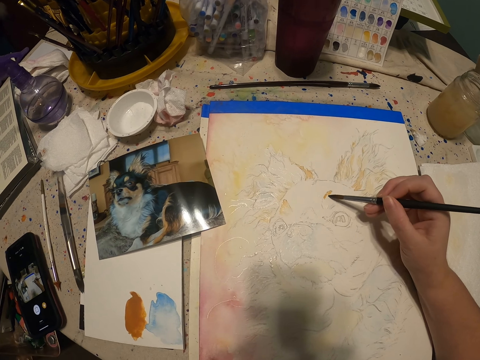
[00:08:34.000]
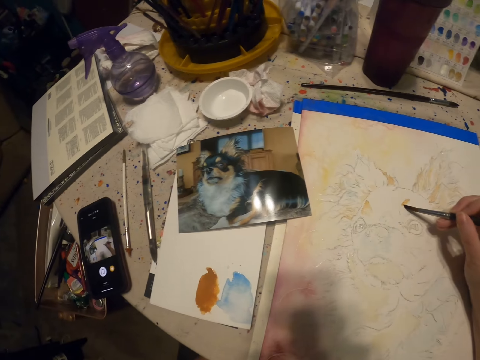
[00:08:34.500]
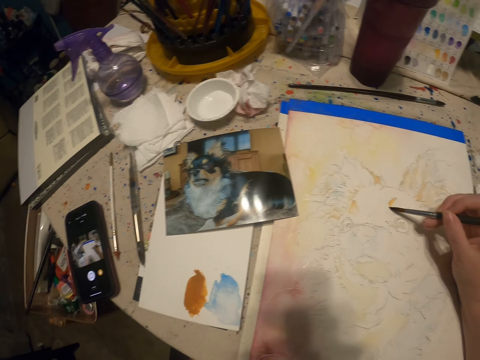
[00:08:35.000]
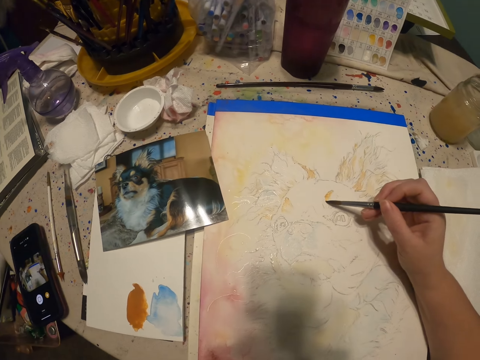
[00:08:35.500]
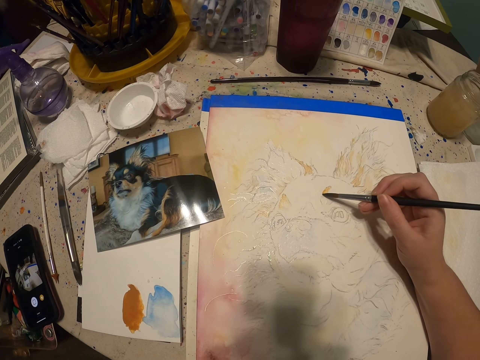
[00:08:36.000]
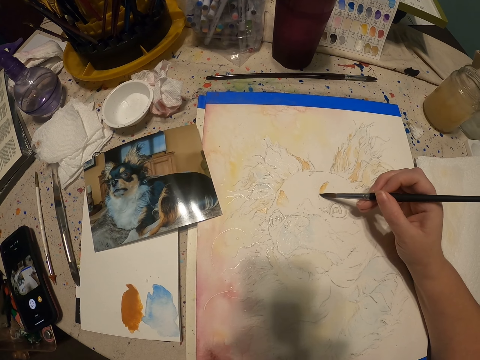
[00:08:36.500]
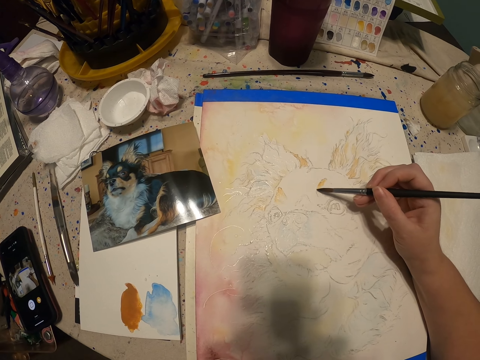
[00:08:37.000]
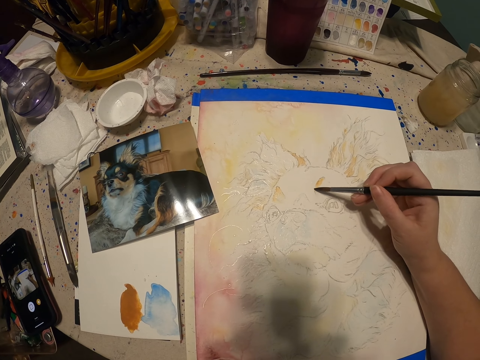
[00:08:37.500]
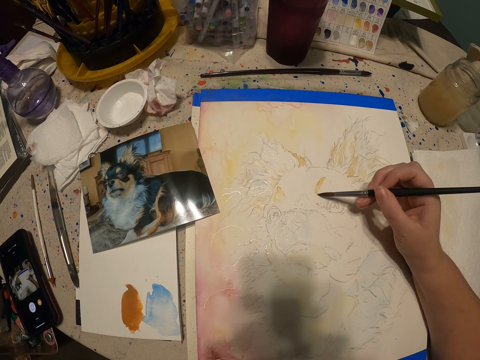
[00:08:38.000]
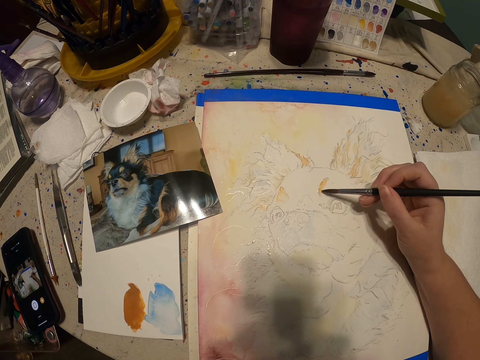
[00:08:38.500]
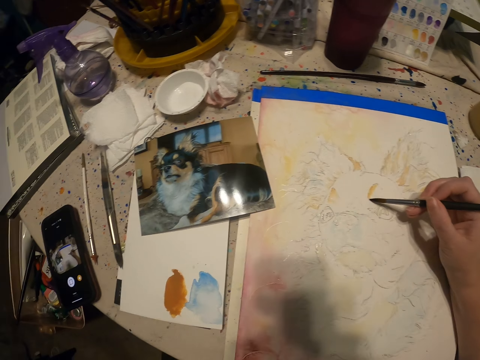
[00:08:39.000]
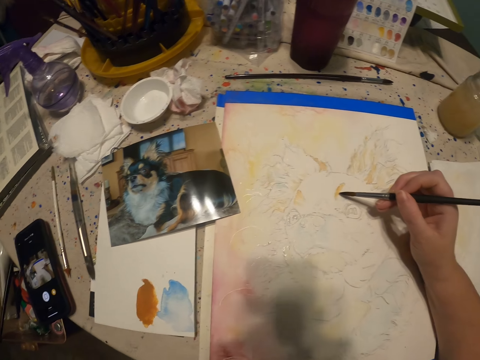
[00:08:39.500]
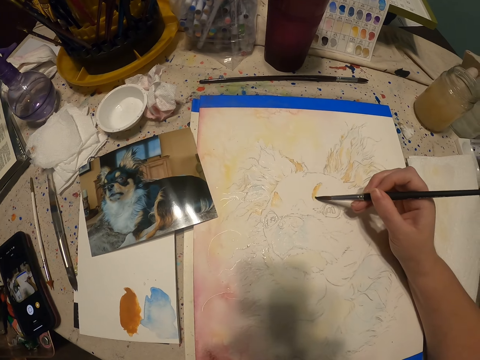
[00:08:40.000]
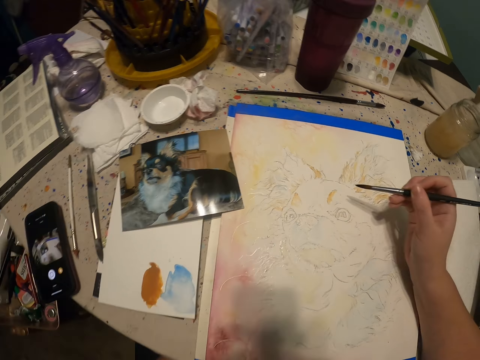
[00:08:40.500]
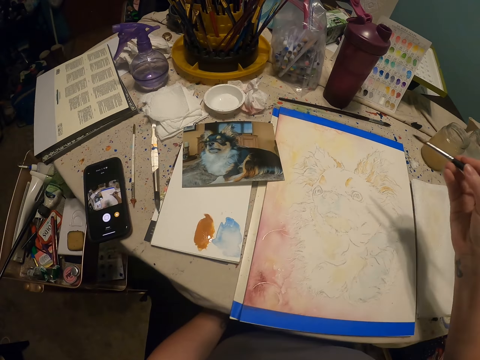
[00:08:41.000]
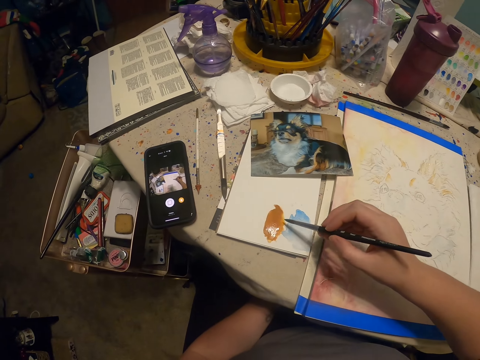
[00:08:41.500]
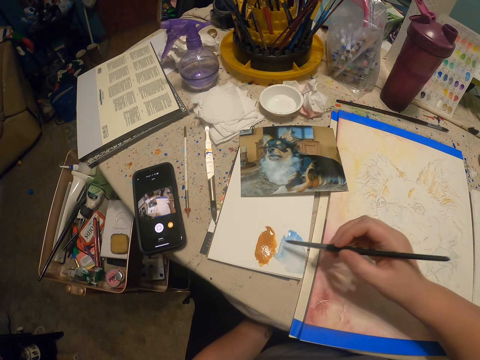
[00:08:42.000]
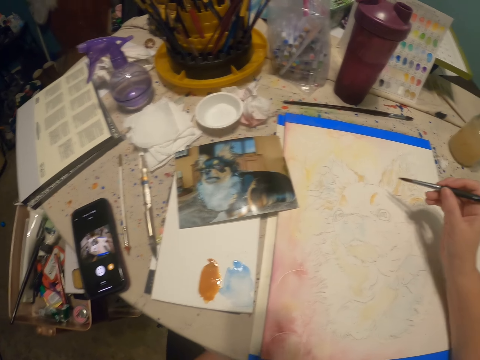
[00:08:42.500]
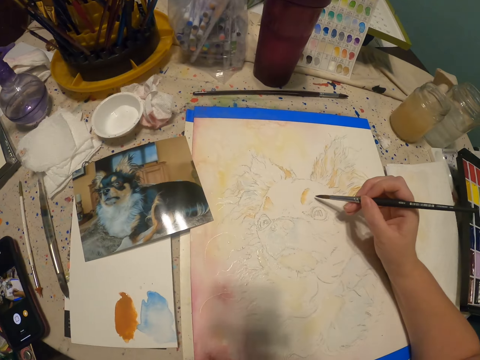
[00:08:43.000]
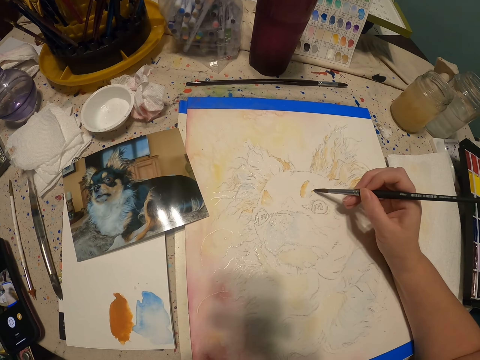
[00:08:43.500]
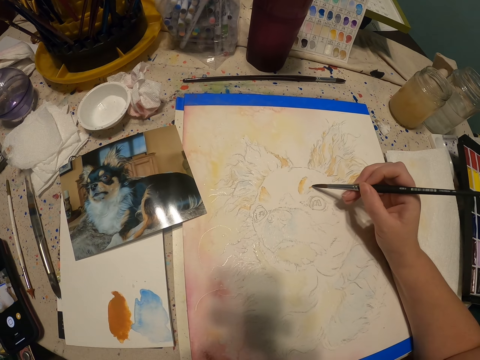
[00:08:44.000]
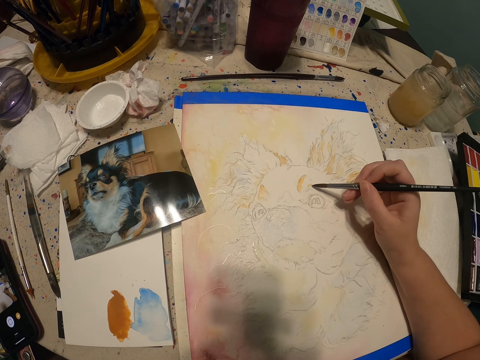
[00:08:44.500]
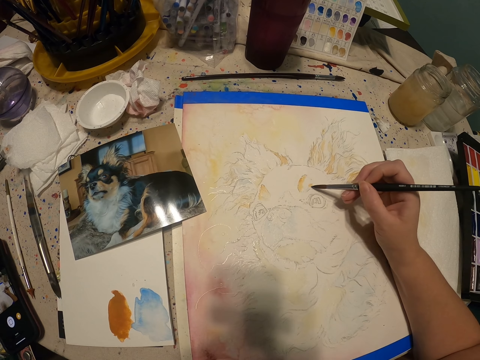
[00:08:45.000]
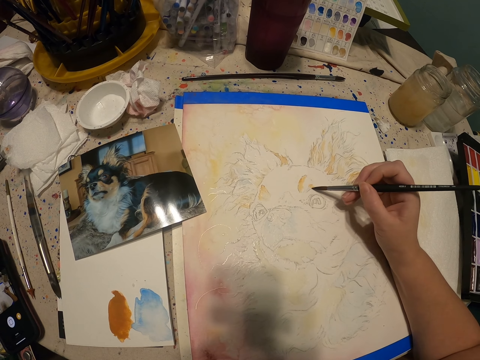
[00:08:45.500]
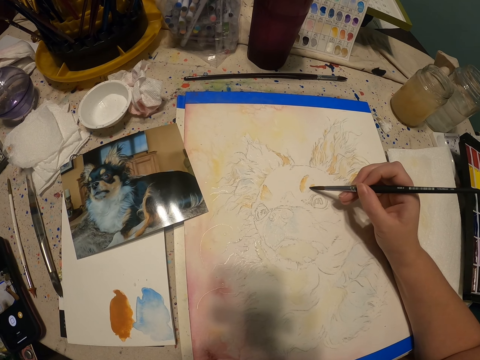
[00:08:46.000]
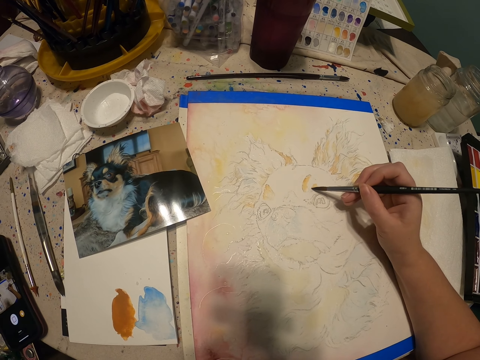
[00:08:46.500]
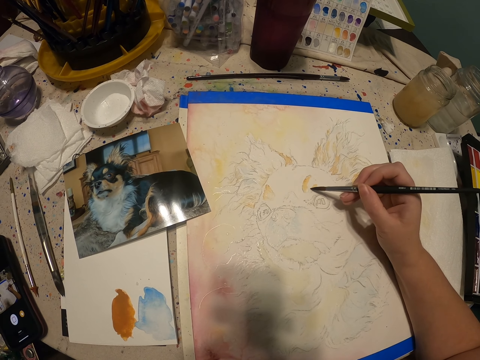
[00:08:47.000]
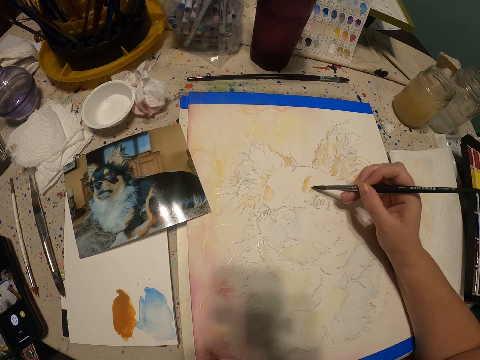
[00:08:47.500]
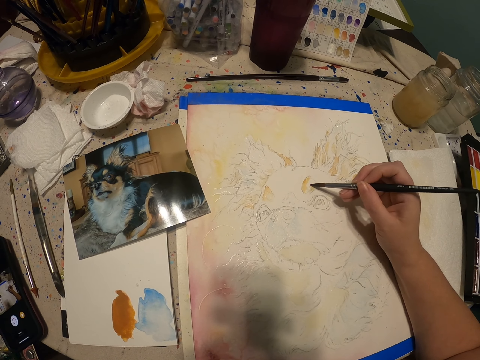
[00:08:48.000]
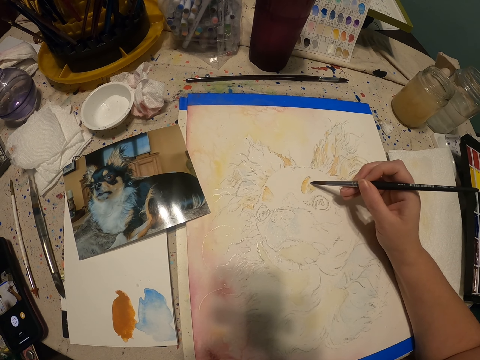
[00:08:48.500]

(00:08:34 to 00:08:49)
The camera wearer picks the paints. They paint a drawing.

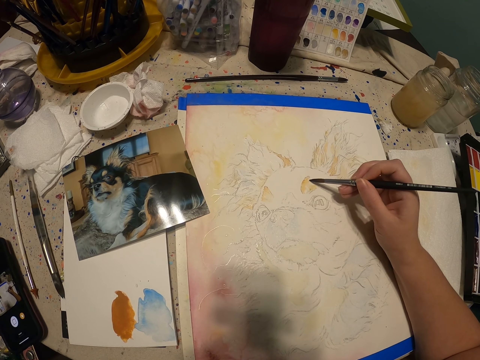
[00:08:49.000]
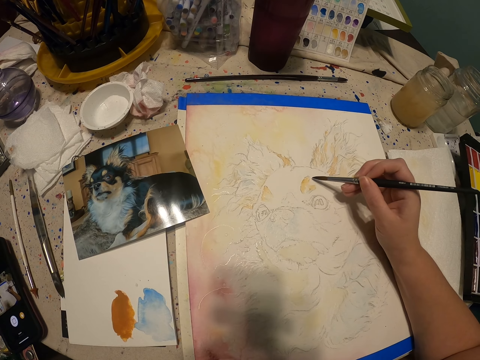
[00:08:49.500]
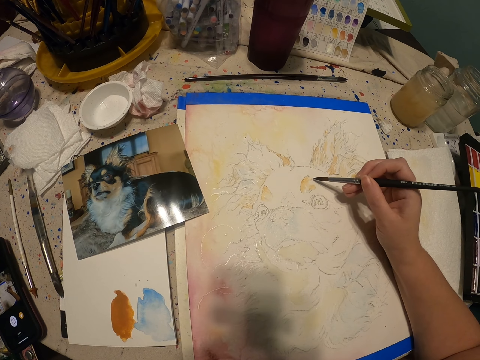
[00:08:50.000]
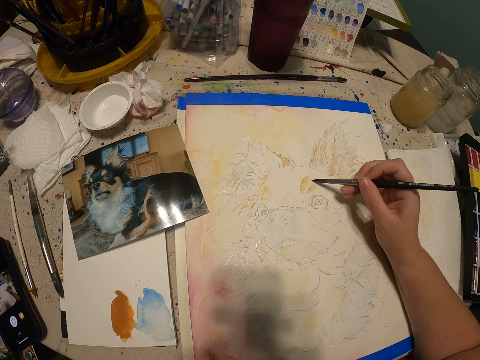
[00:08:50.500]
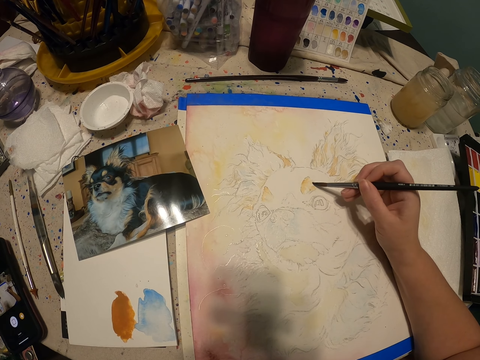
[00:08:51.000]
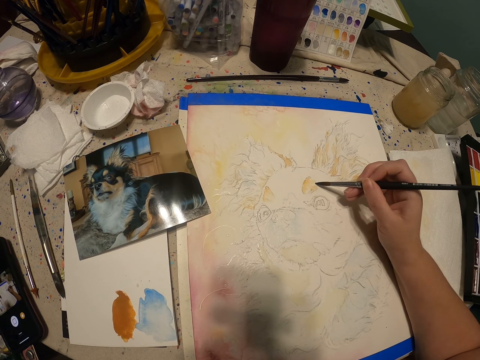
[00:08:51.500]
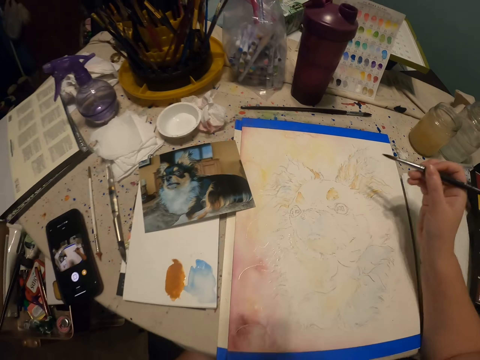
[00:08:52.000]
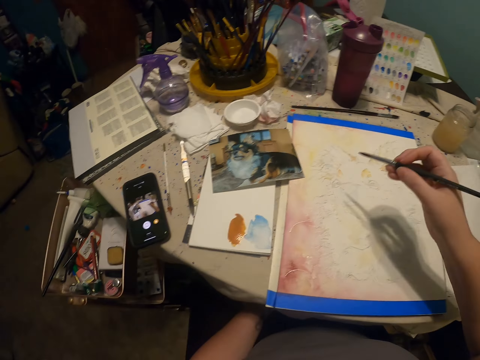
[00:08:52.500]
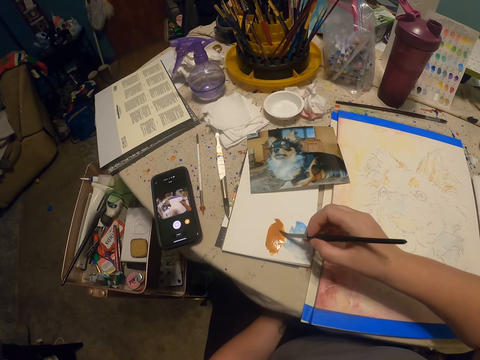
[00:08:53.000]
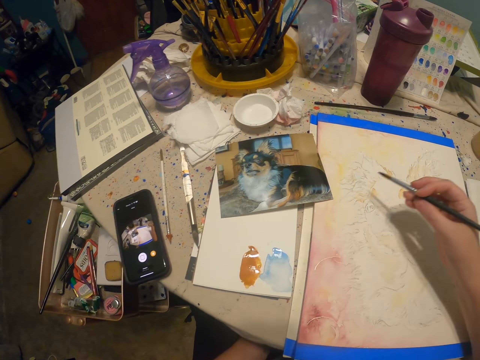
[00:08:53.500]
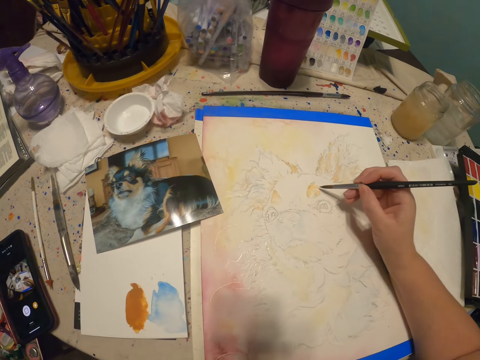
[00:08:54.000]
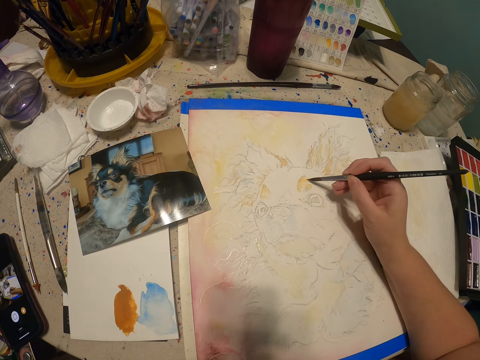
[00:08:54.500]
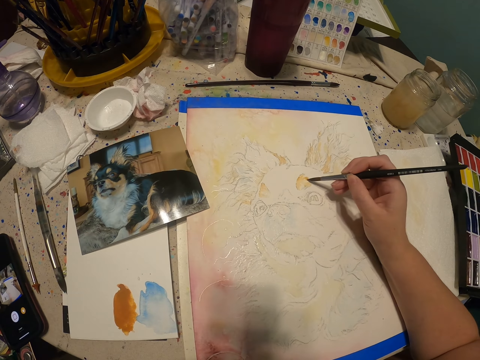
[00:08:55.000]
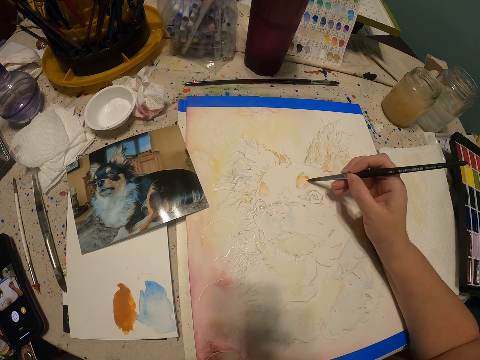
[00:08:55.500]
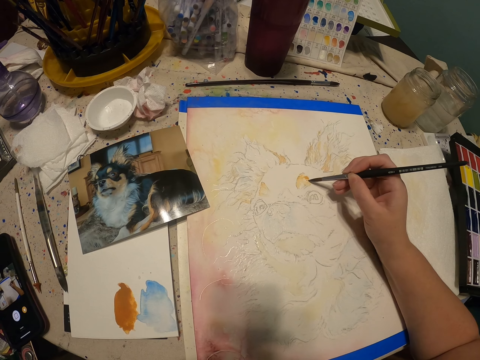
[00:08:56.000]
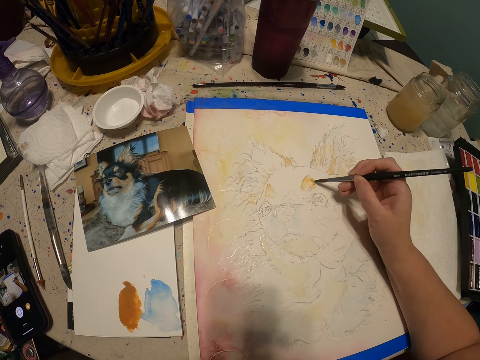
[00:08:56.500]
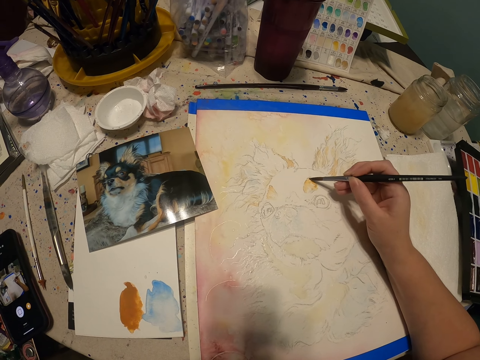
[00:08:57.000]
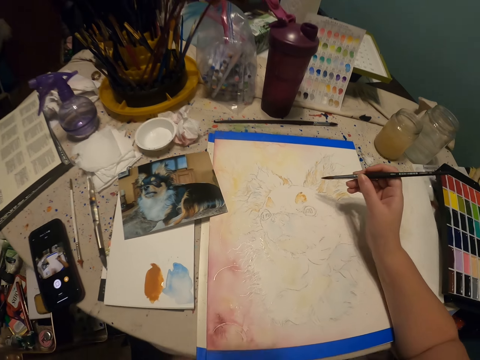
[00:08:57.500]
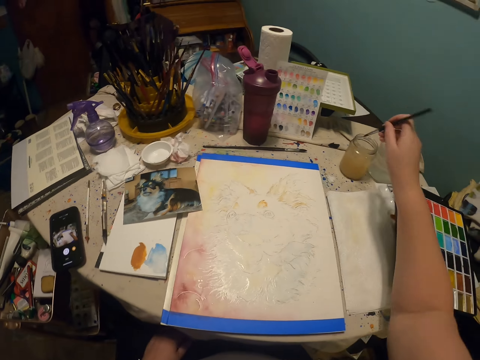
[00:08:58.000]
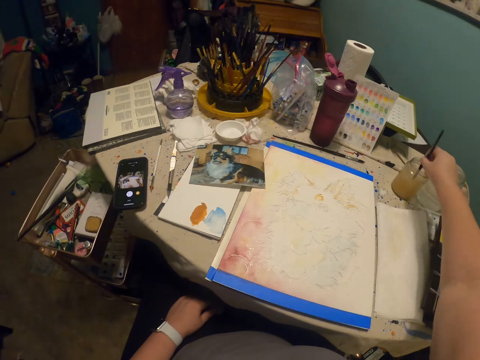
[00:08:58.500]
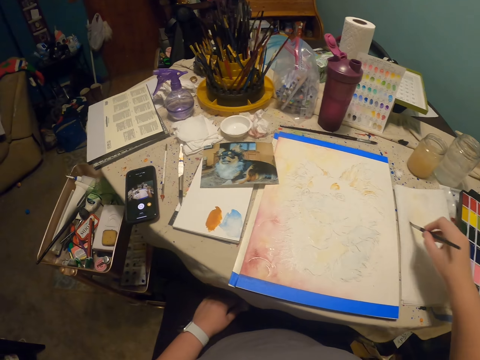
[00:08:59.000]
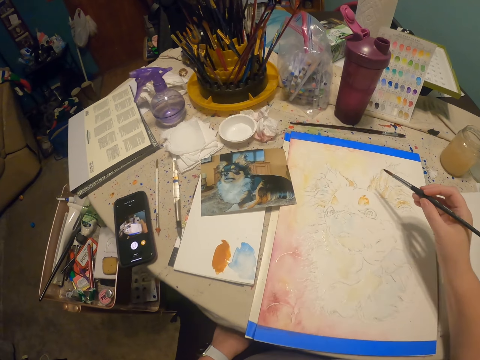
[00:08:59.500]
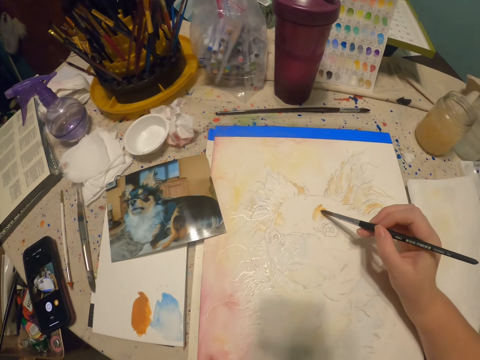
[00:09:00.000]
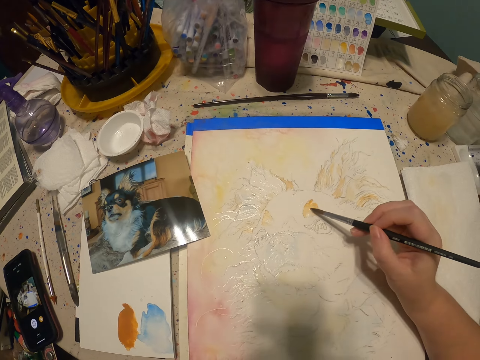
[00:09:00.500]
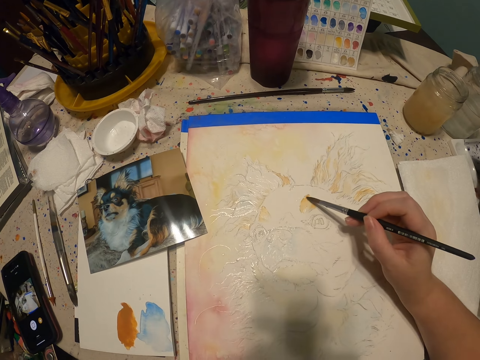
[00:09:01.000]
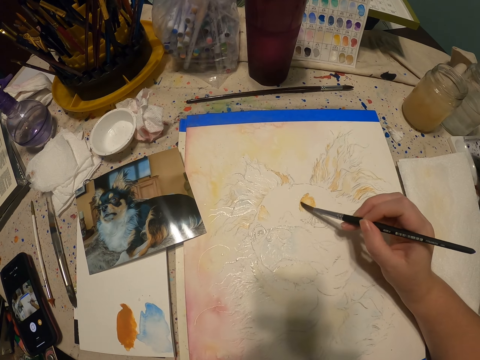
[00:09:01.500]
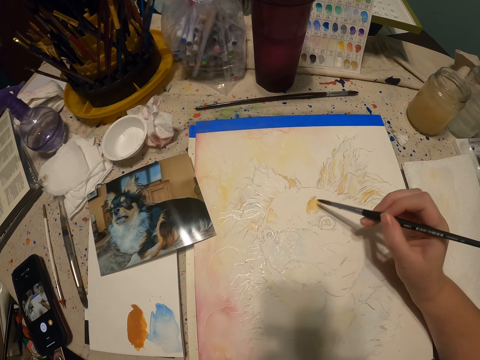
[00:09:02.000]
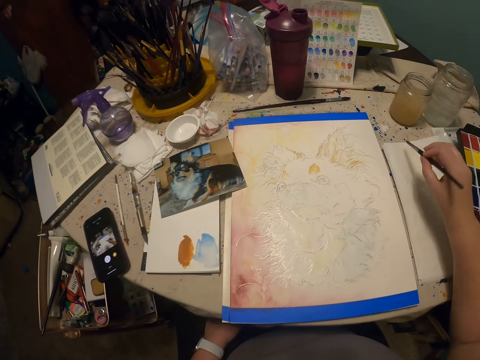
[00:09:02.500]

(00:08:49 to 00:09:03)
The camera wearer picks the paints. They paint a drawing. They dip the brush into something. They scrape off excess paints from the paint pen. They paint the drawing.
